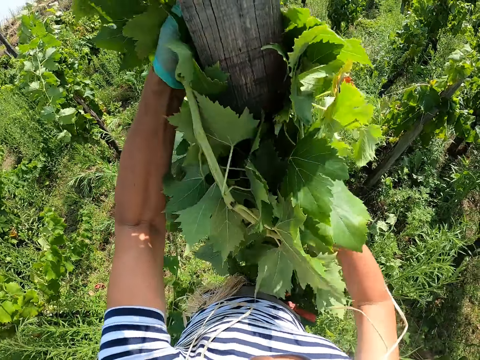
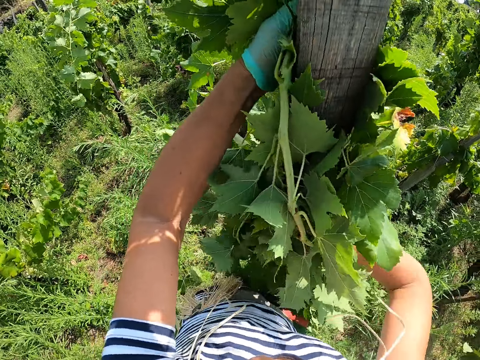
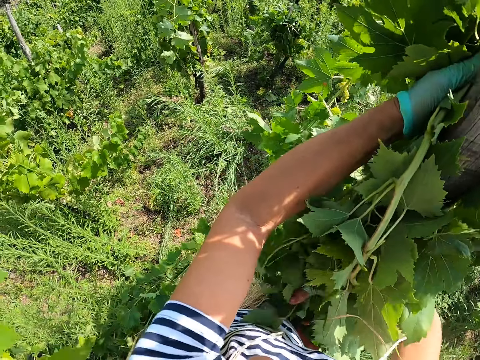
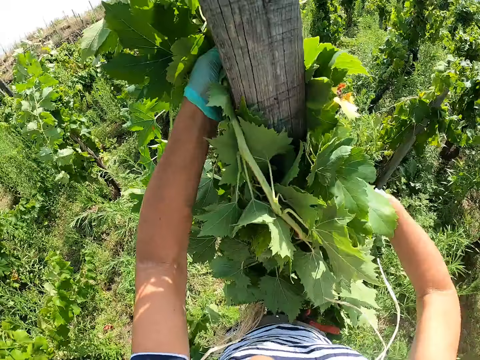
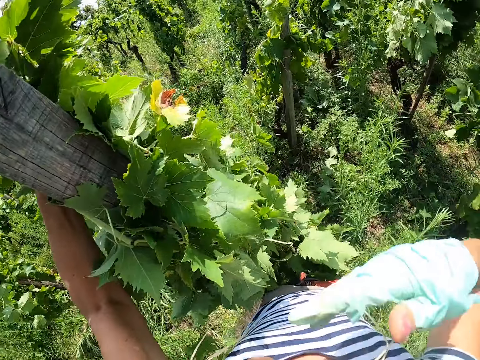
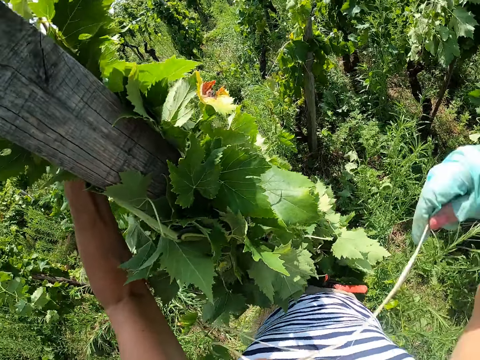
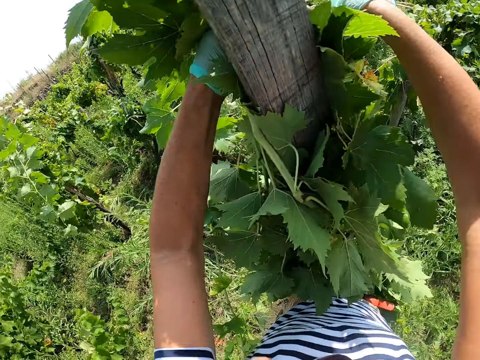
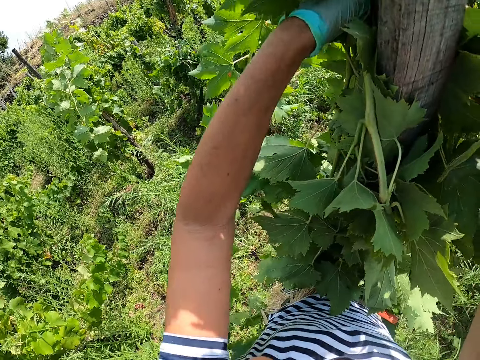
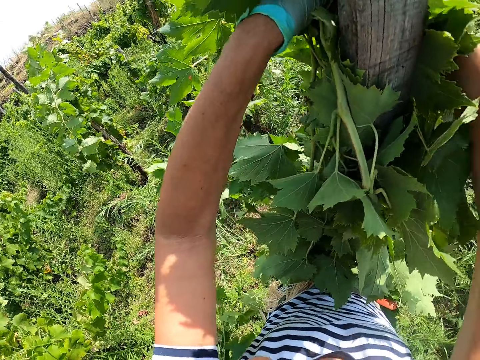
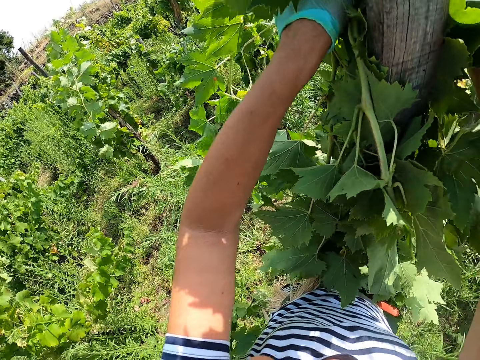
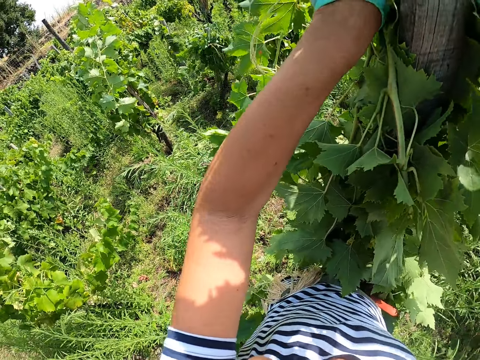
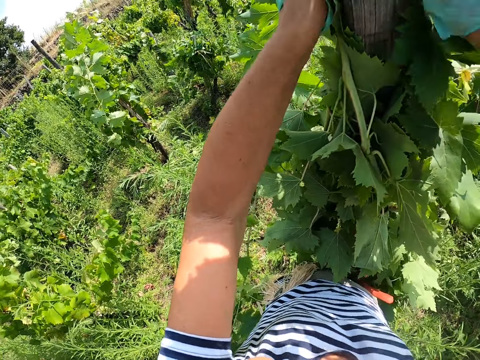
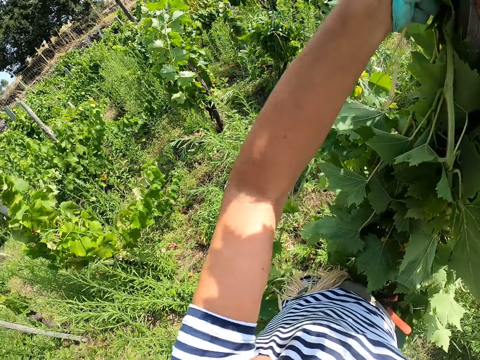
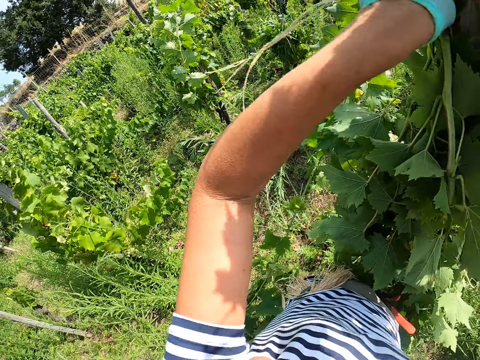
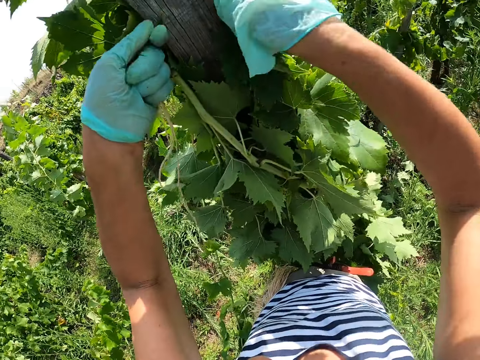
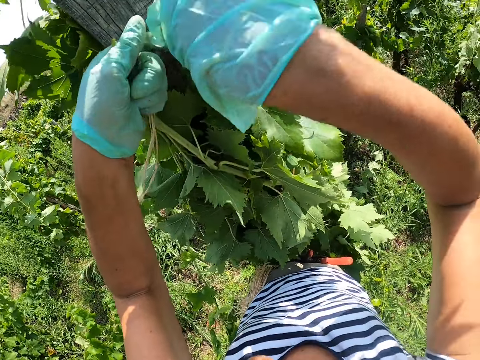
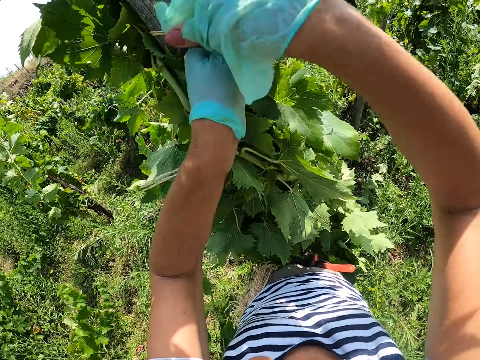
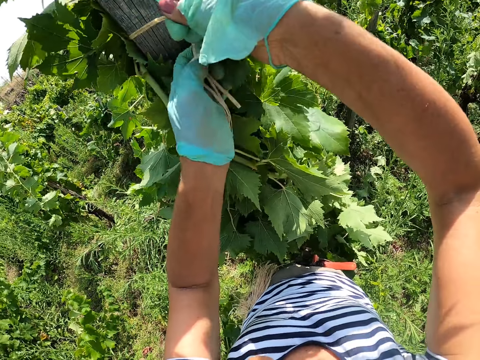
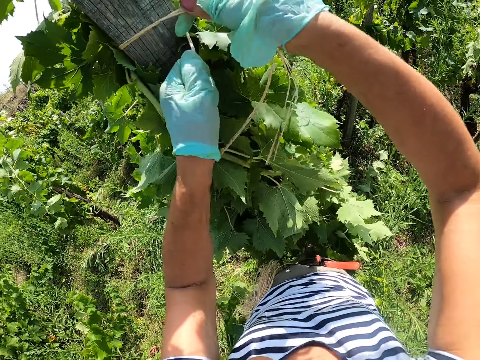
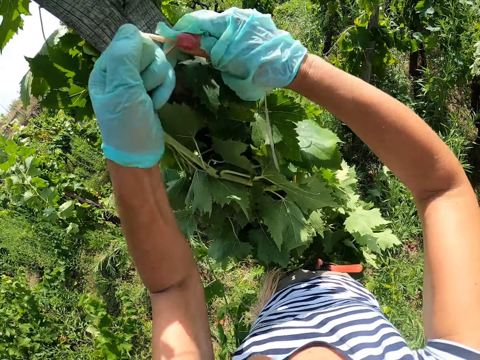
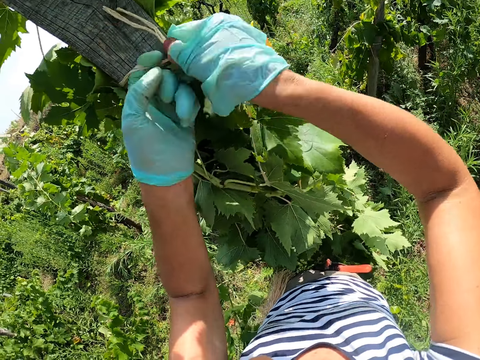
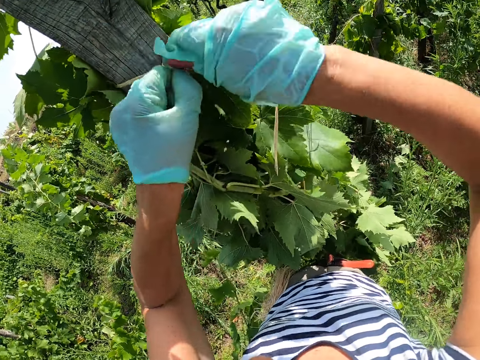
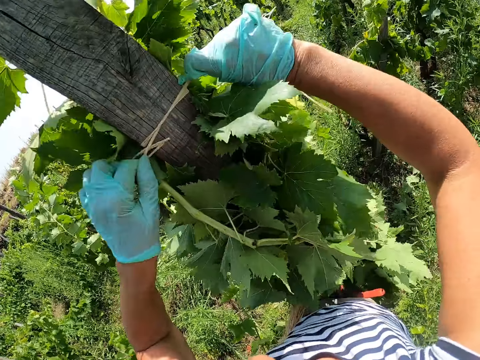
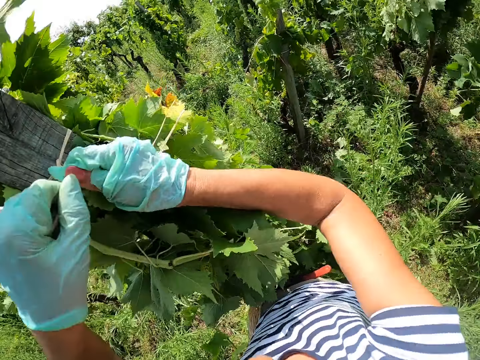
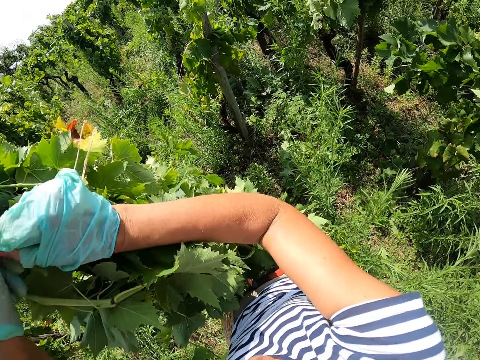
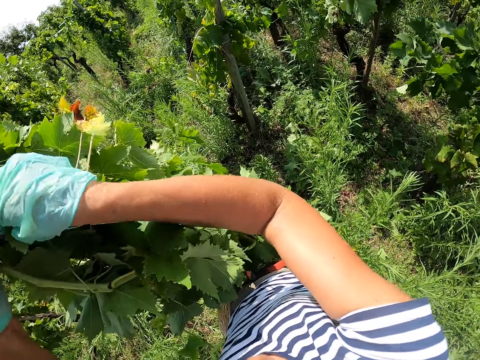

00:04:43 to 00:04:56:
The camera wearer lifts his right hand to his mouth. He picks a string from his mouth. He ties the grape branches against the pole with the string. He ties plants to the pole with a rope.

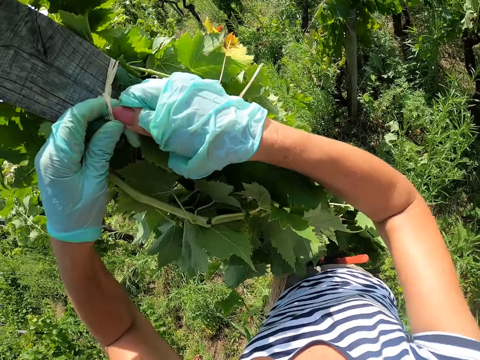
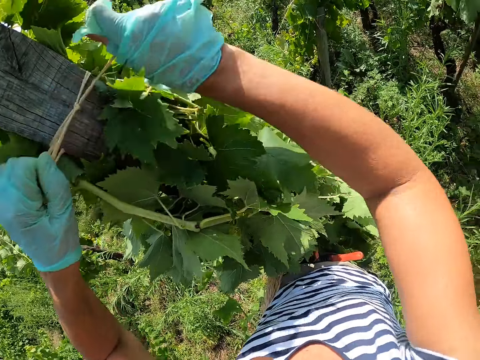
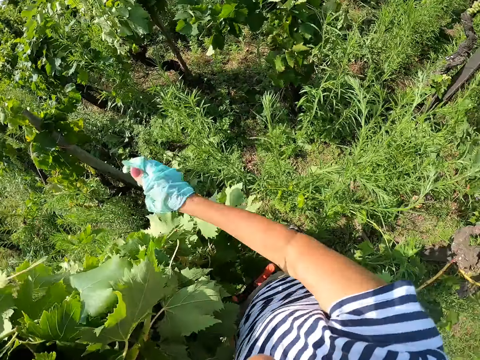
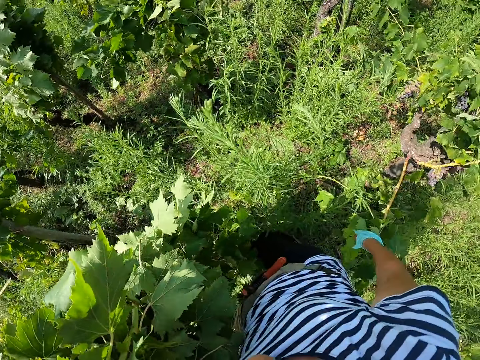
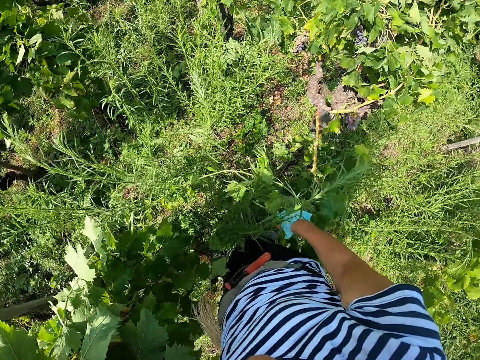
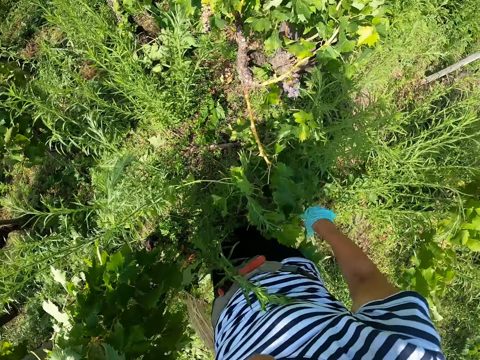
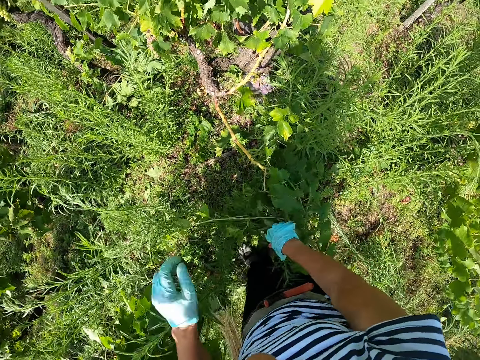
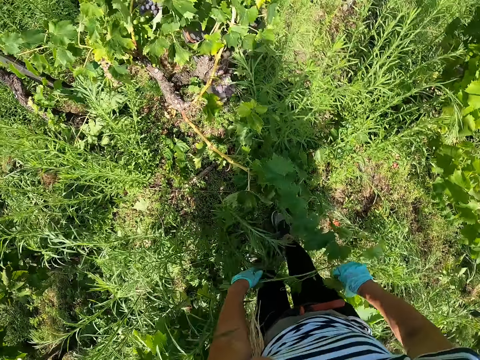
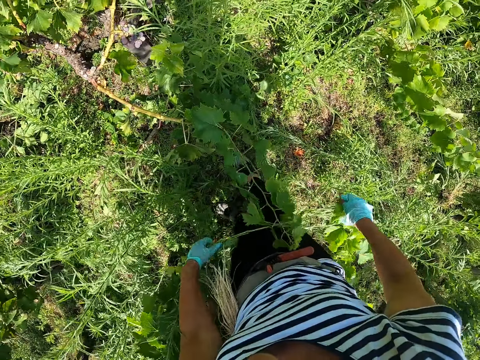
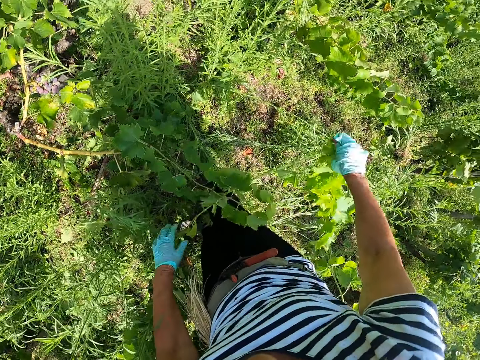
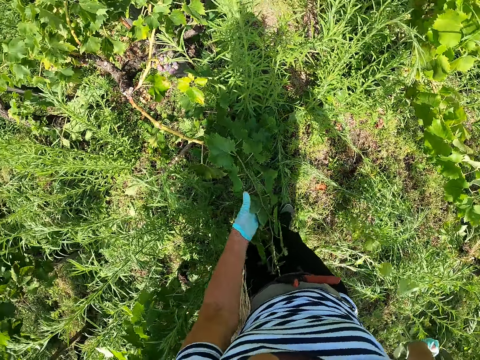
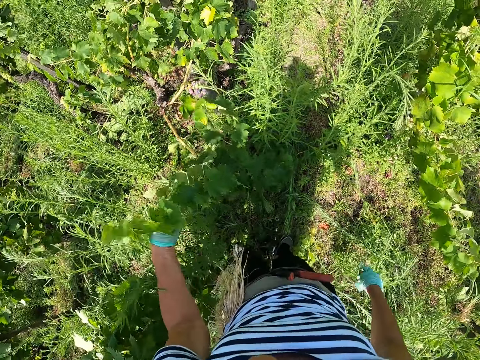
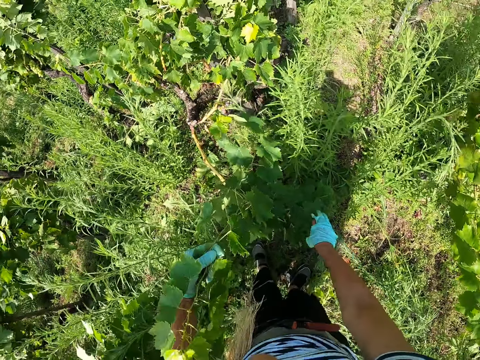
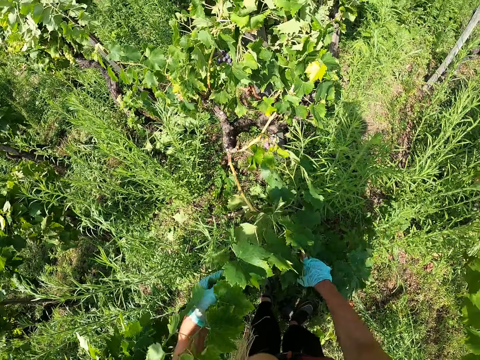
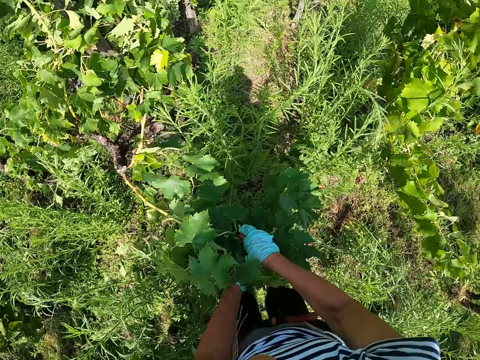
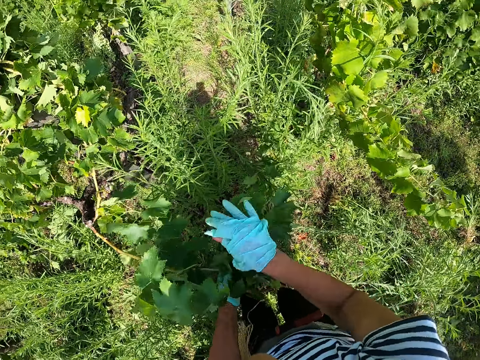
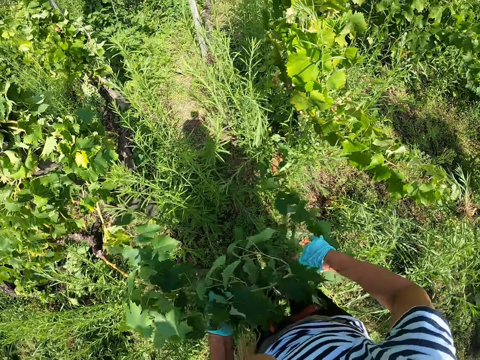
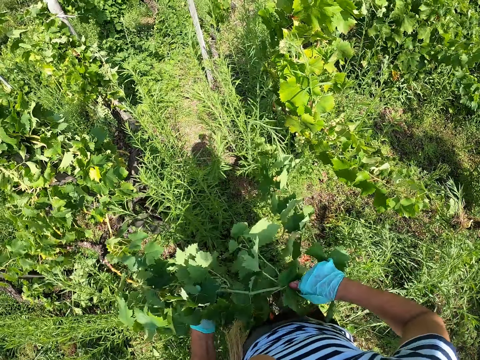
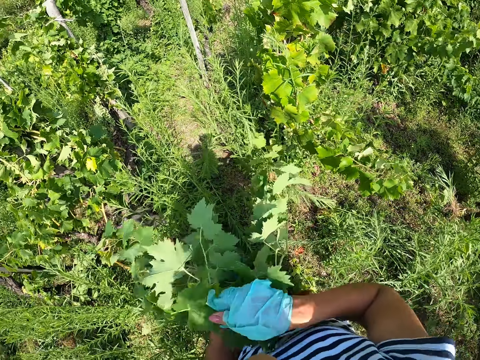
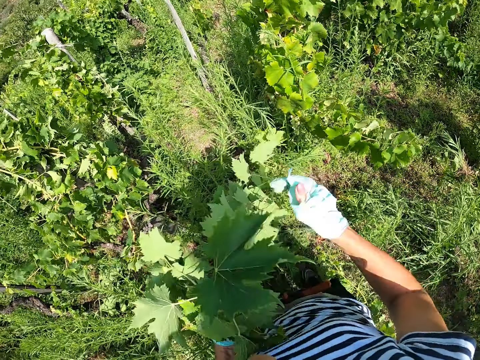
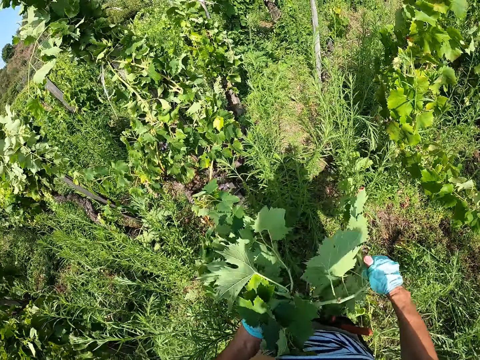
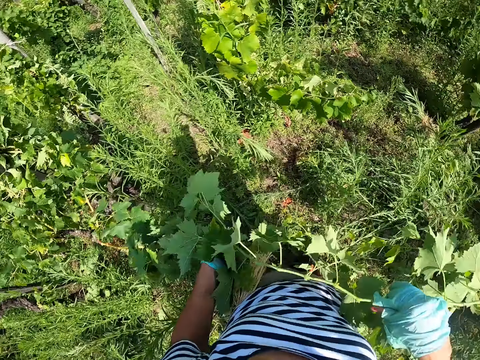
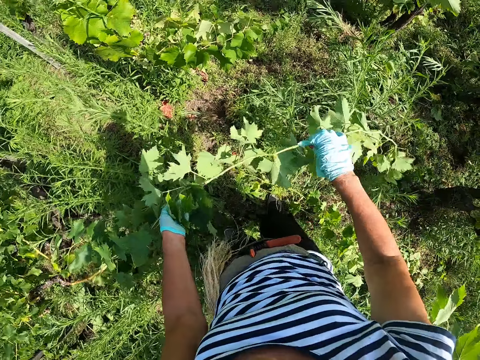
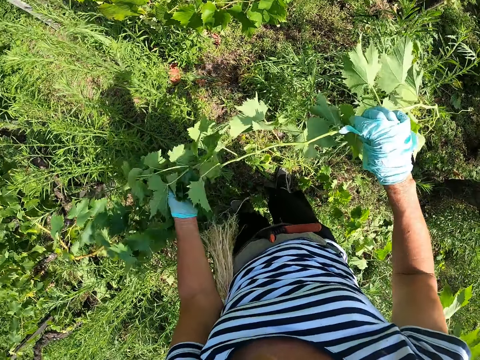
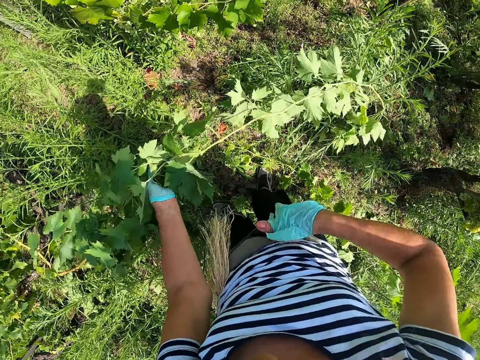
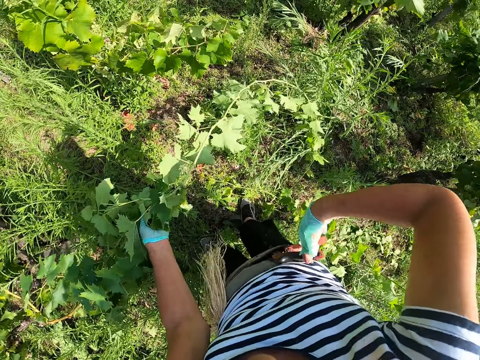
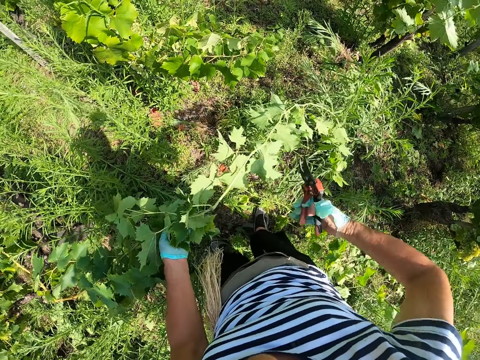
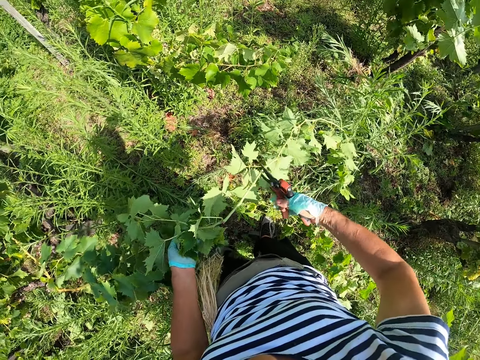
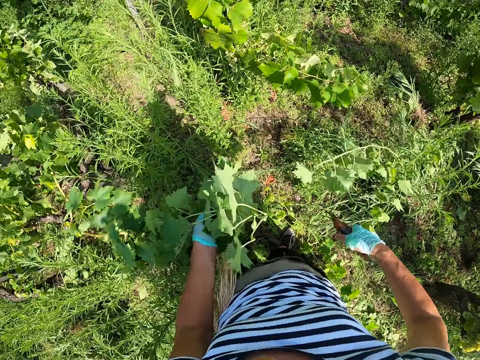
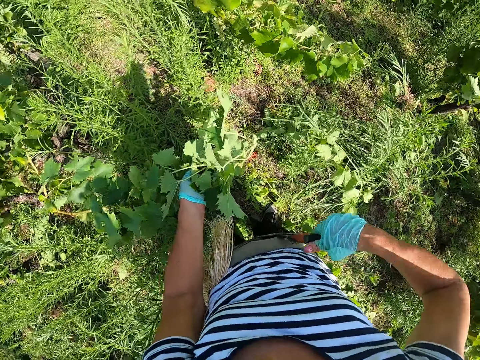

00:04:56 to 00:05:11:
The camera wearer walks around the garden. They move a grape branch with their hand, and again. They pull a grape branch from the ground. They pick up pruning shears from the waist bag. They cut the grape branch with the pruning shears.
